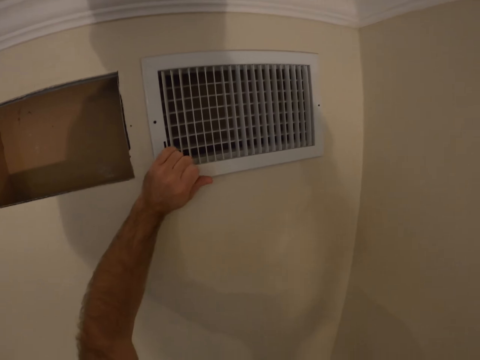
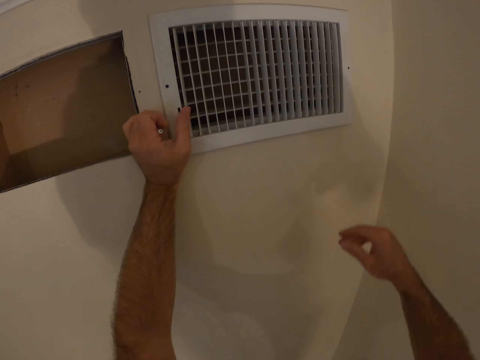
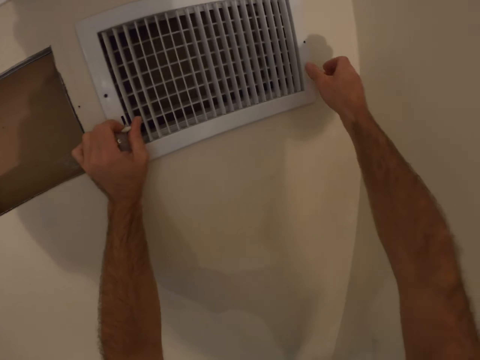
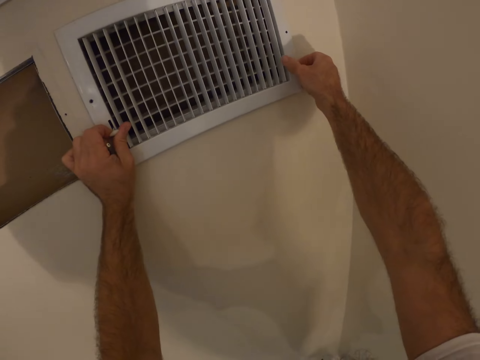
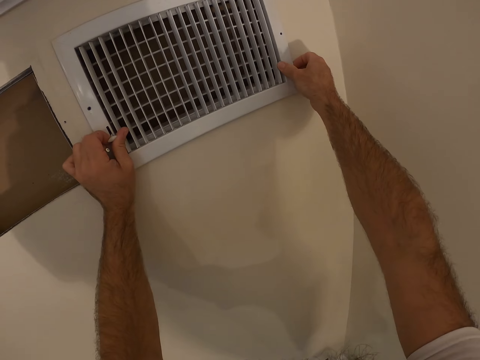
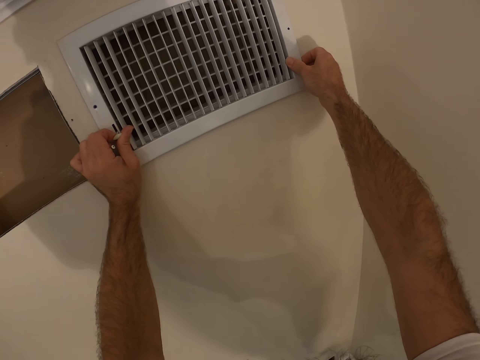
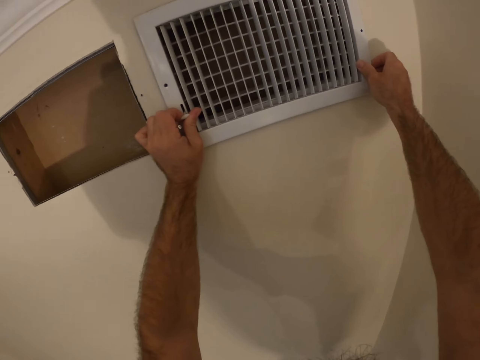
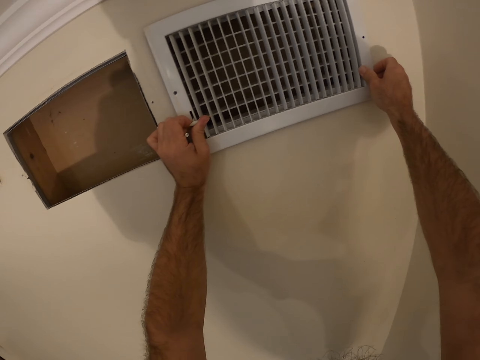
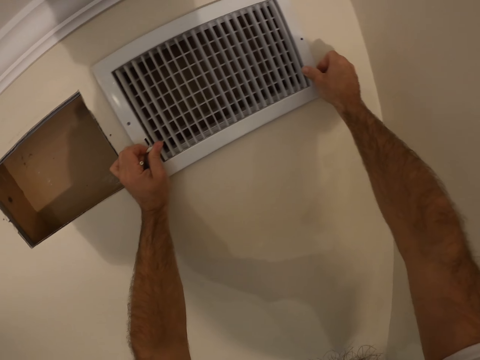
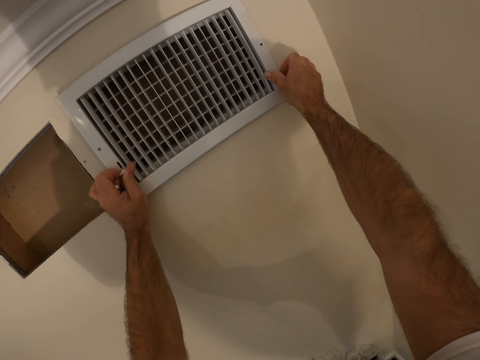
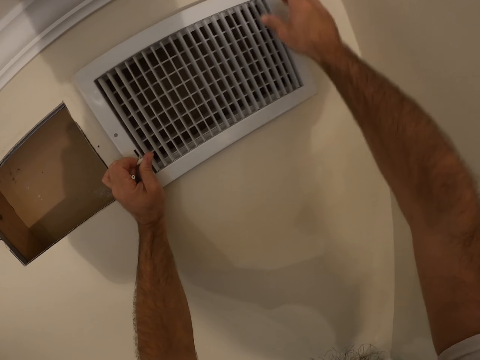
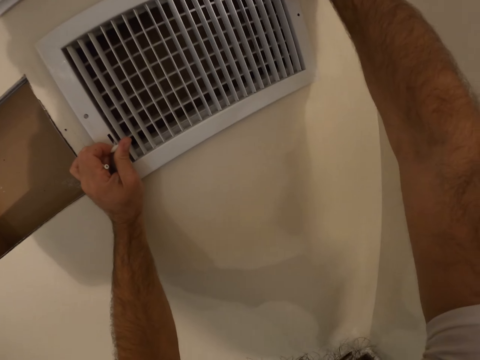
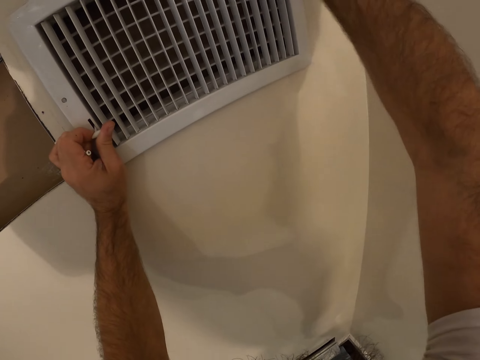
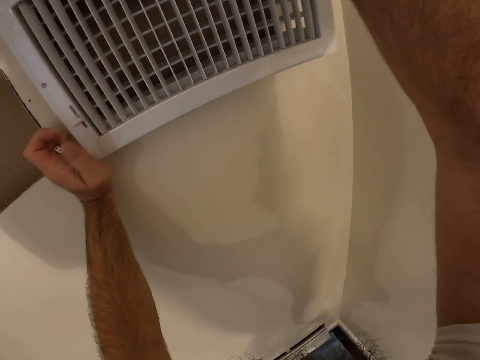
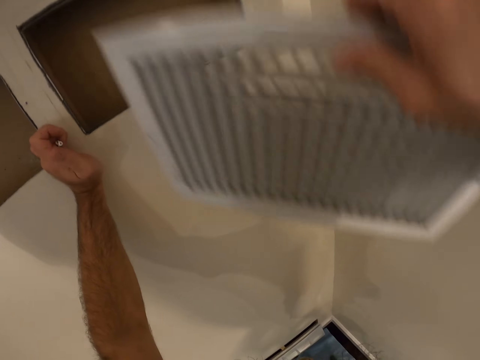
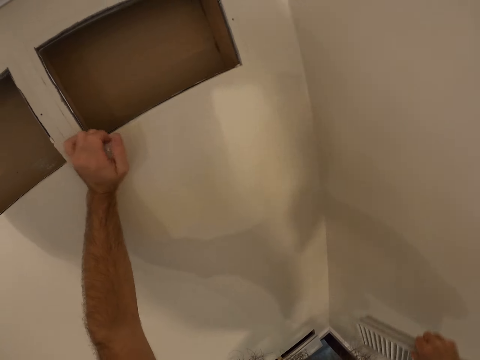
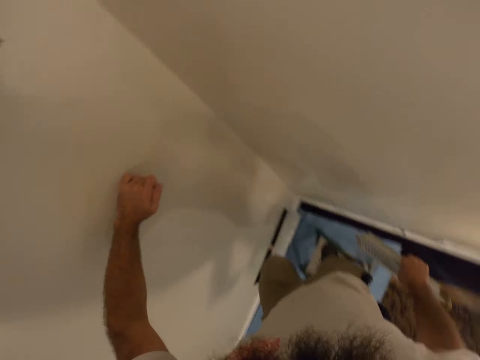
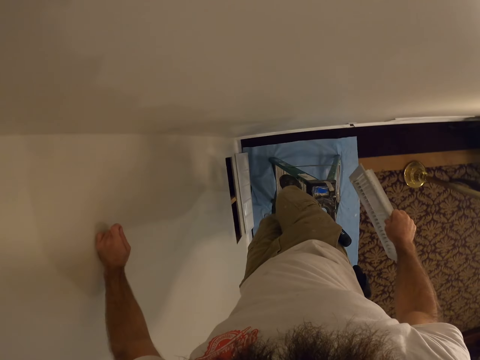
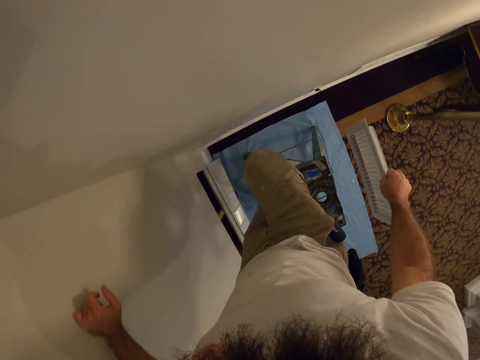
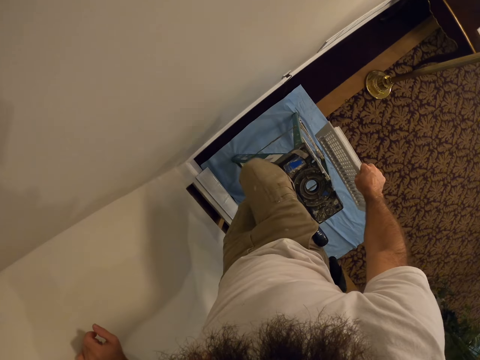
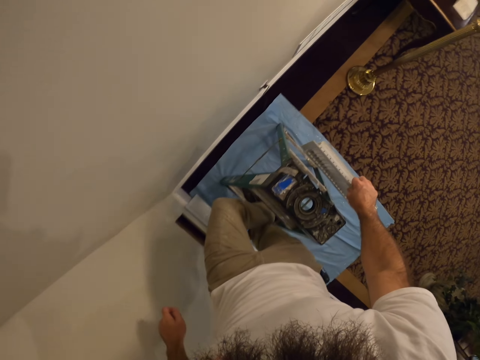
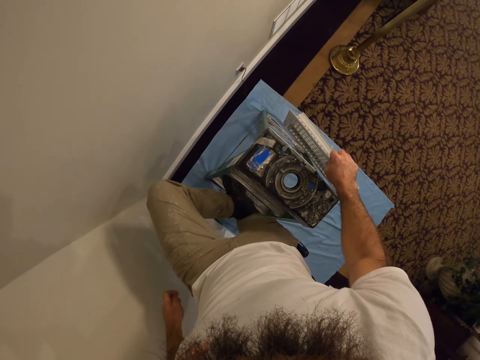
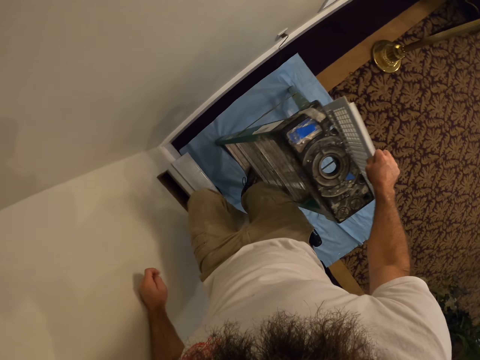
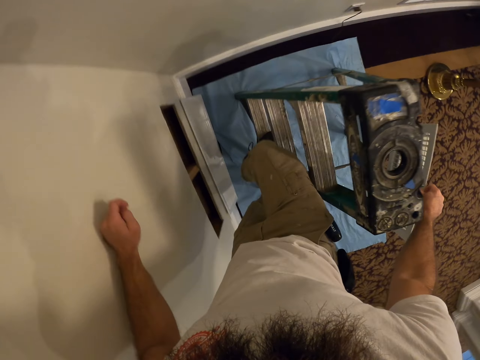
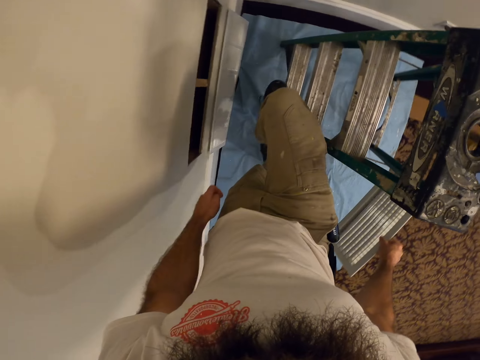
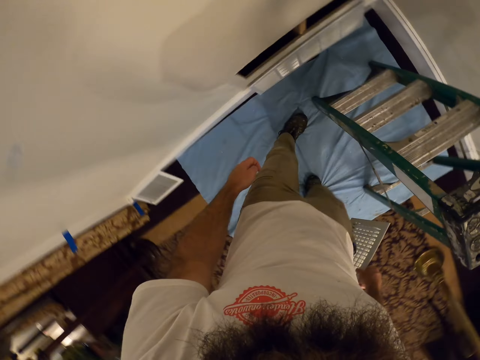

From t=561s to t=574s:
The camera wearer removes the vent cover with both hands. He holds the vent cover with his right hand. He removes the vent from the wall. He climbs down a stepladder.

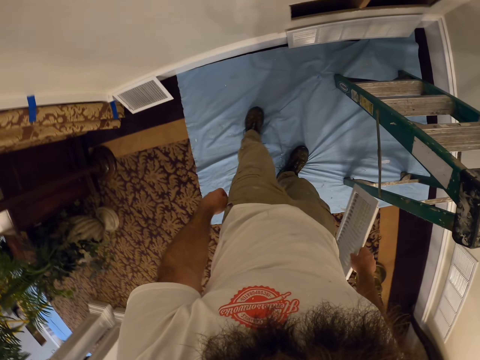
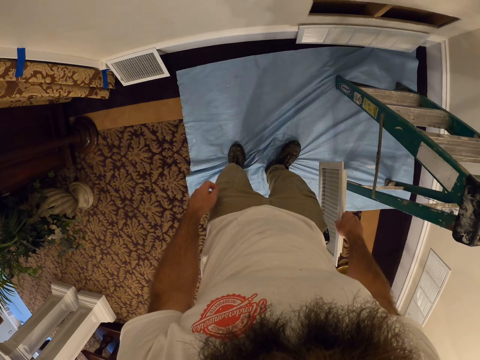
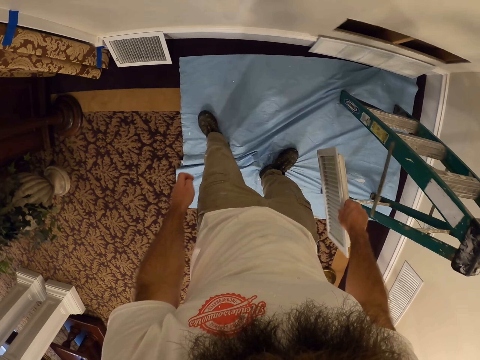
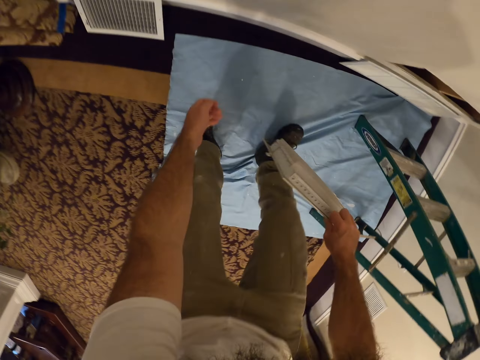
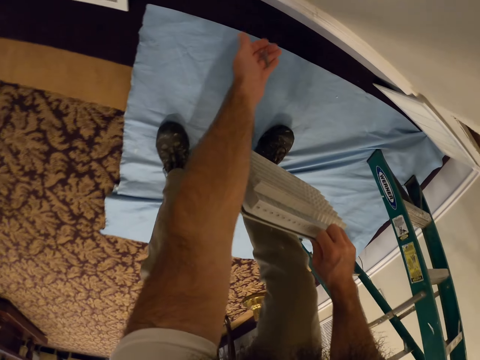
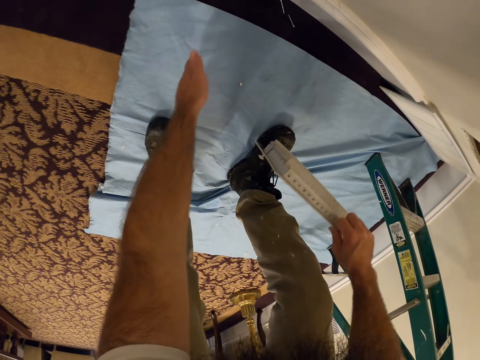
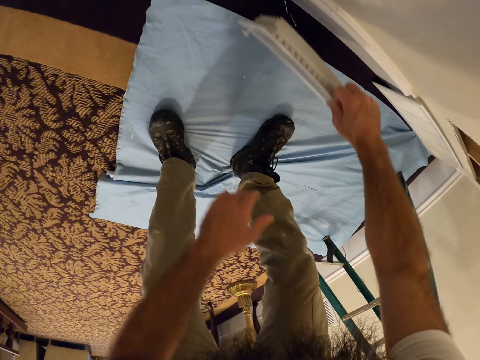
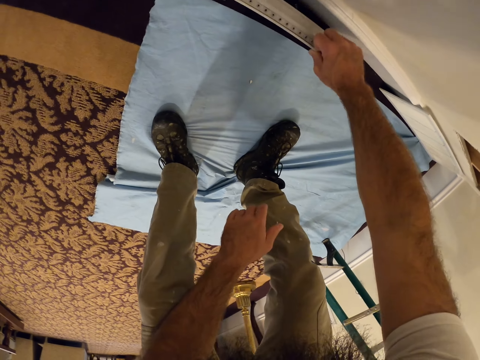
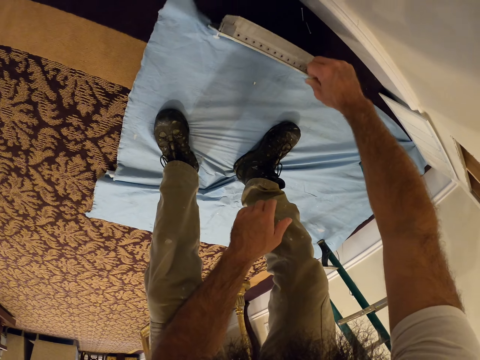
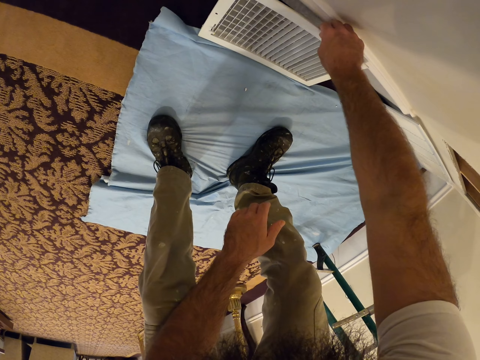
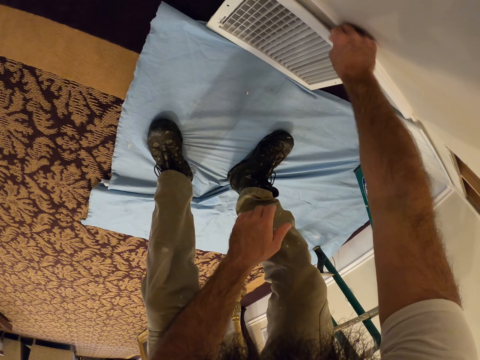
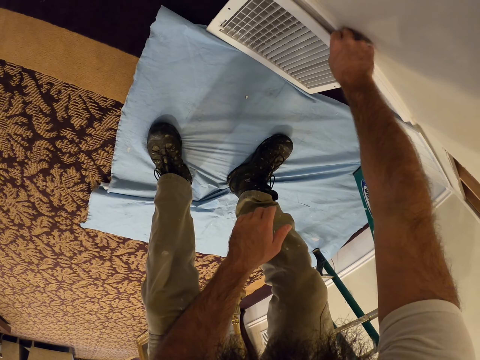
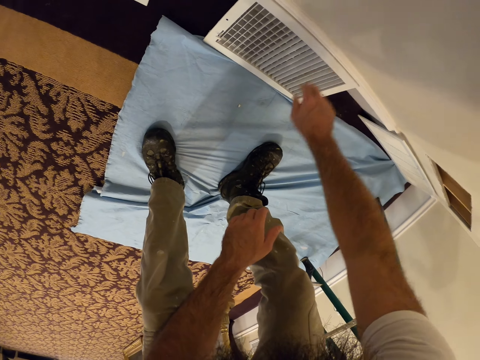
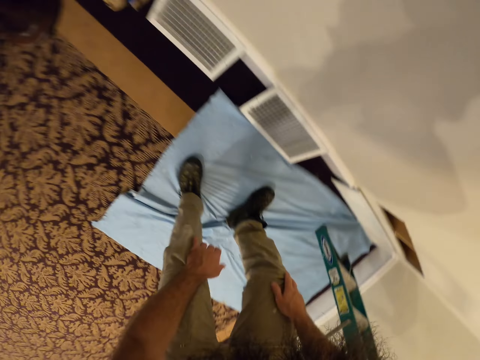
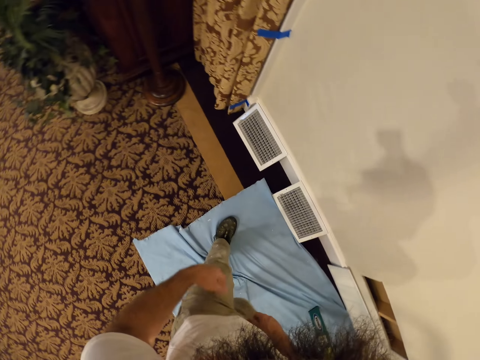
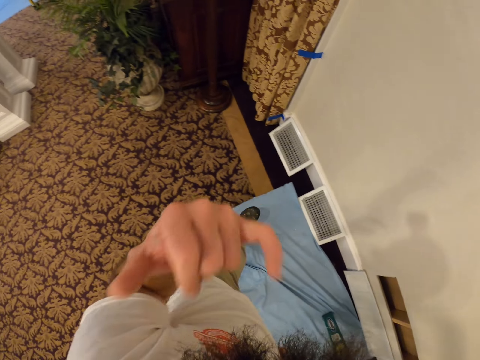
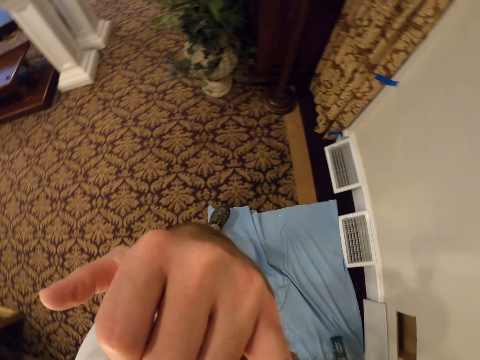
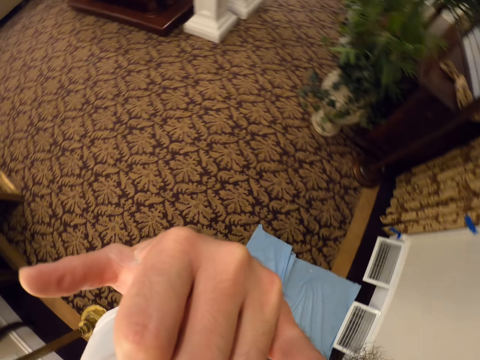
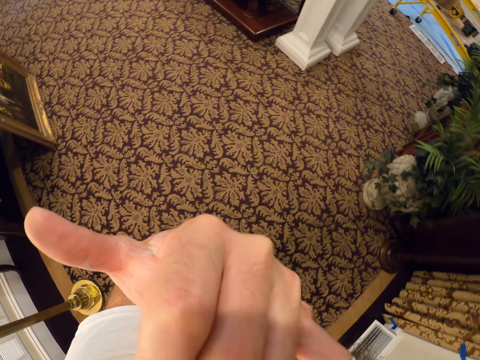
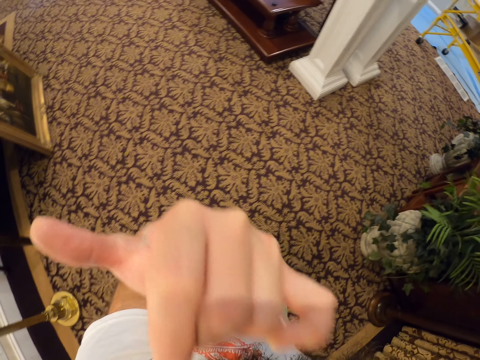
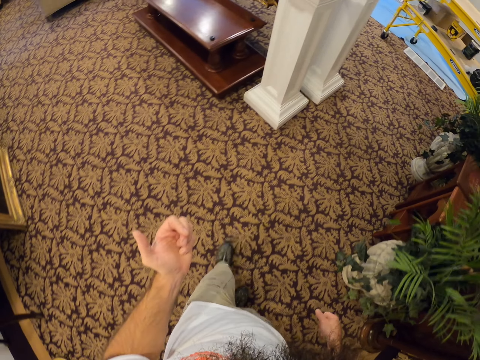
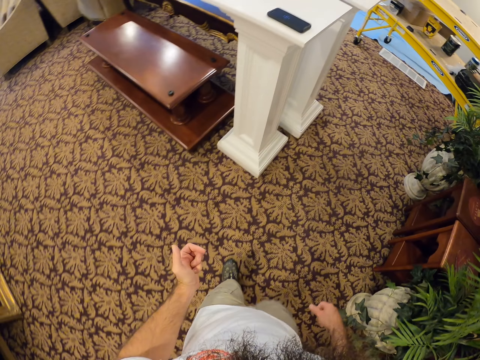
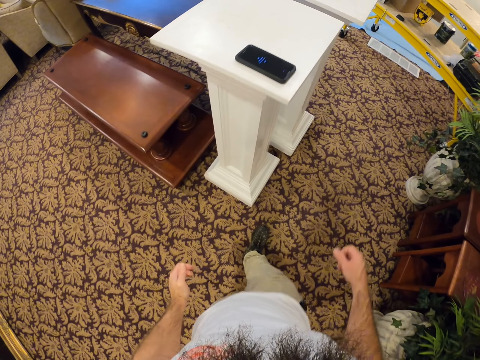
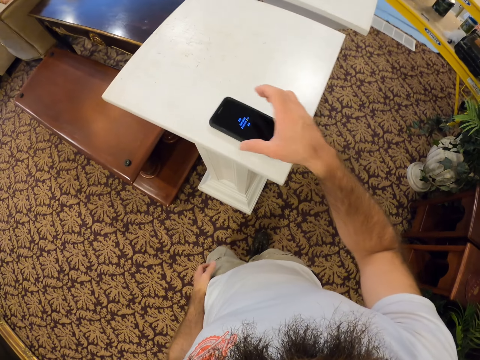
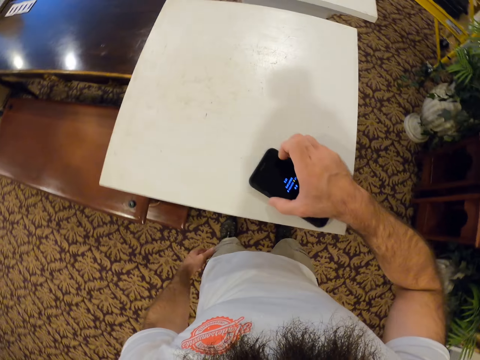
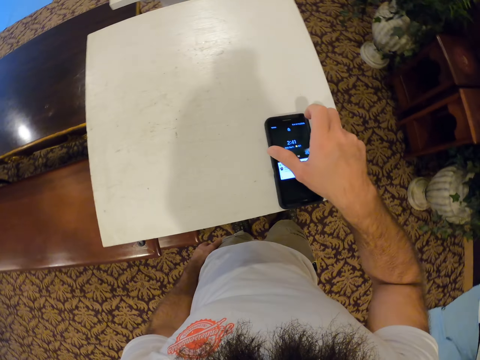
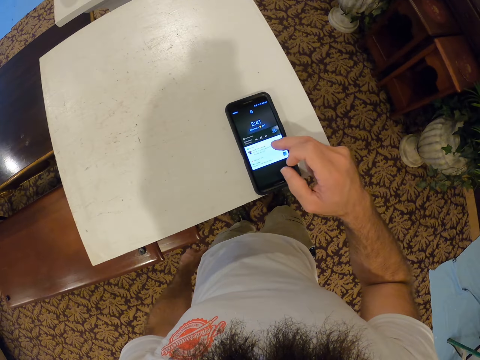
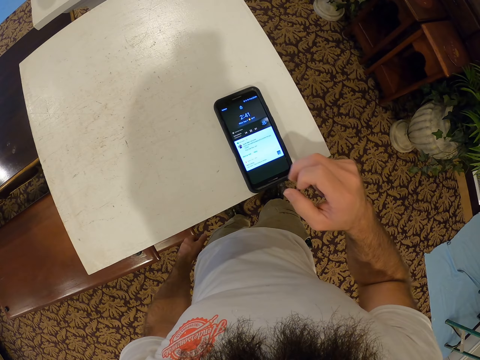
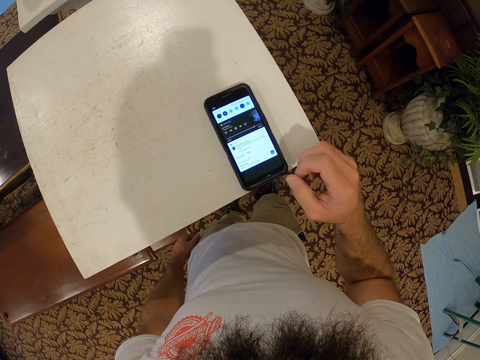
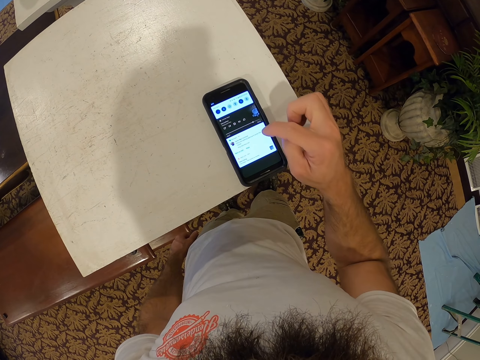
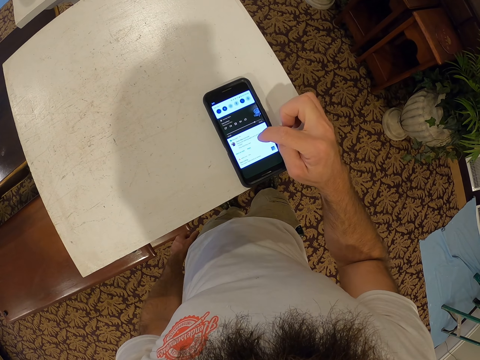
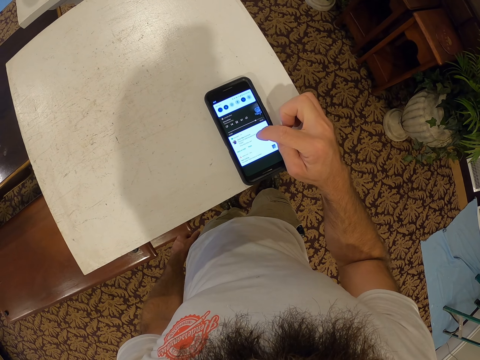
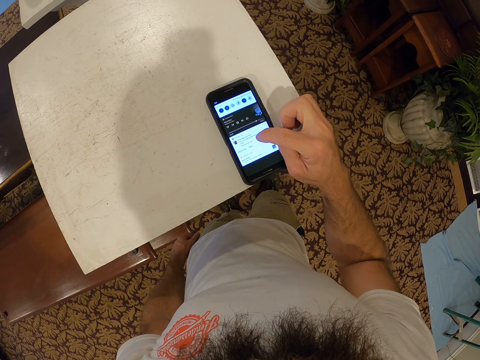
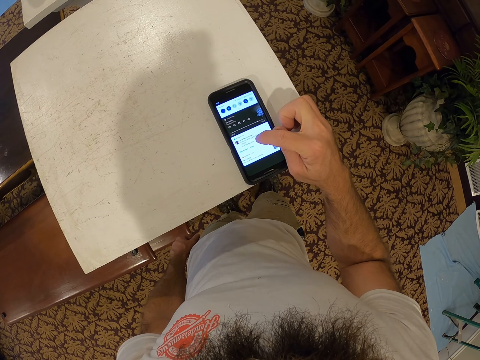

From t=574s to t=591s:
The camera wearer puts the screwdrivers on the floor. He drops the nails in his left hand on the floor. He drops the vent cover on the floor with his right hand. He touches his face with his left hand. He walks around. He moves a phone on a pedestal with his right hand. He picks up the phone and puts the phone down. He operates the phone on the pedestal with his right hand.
